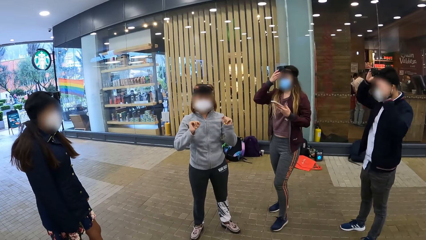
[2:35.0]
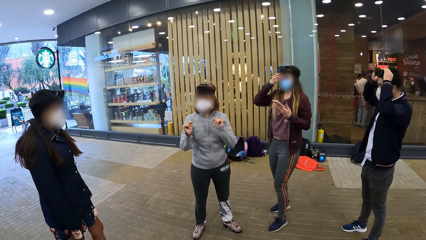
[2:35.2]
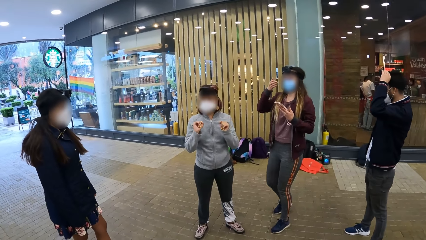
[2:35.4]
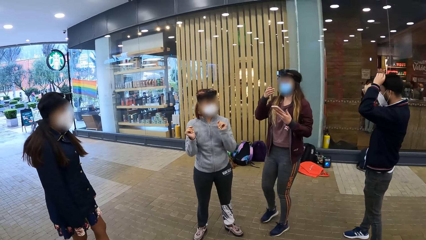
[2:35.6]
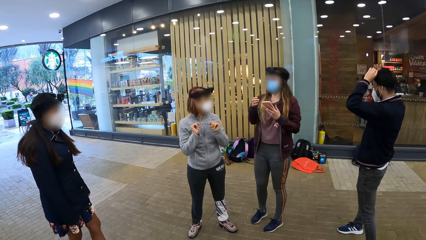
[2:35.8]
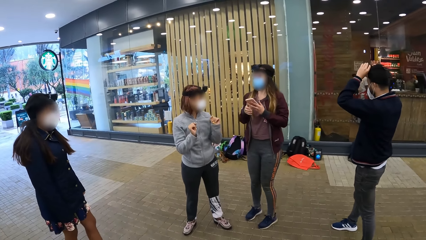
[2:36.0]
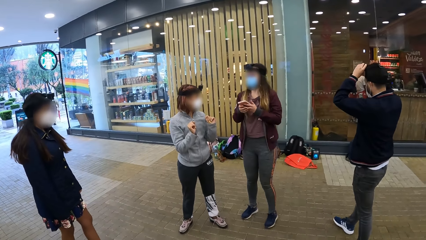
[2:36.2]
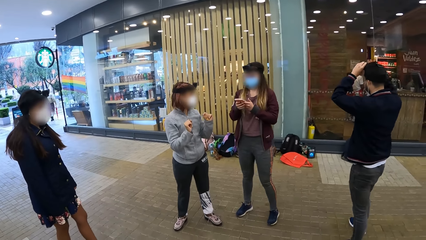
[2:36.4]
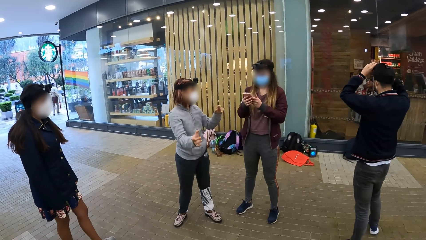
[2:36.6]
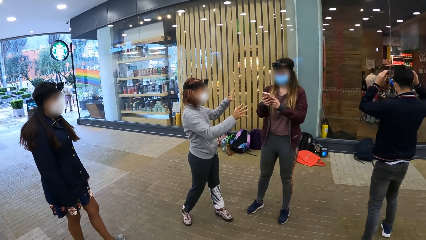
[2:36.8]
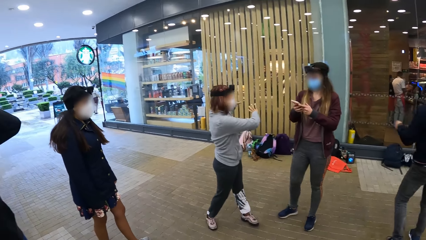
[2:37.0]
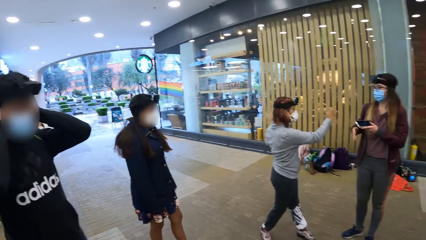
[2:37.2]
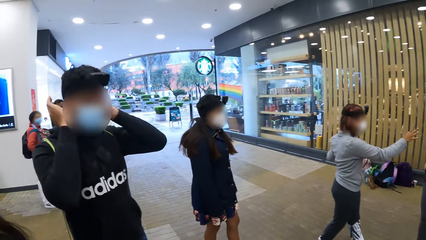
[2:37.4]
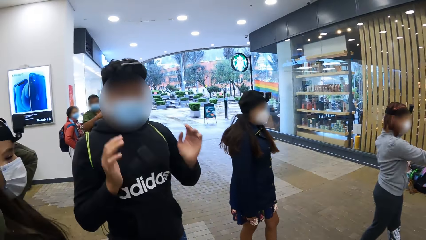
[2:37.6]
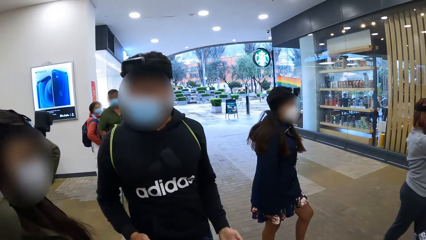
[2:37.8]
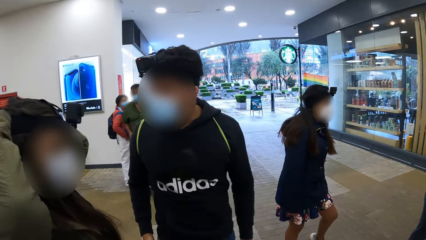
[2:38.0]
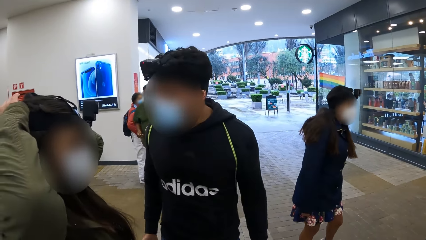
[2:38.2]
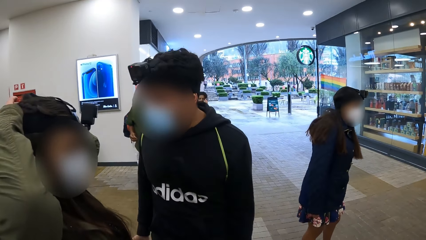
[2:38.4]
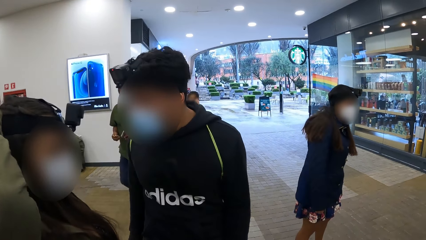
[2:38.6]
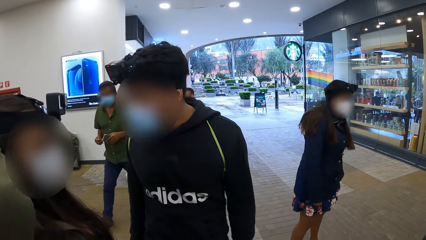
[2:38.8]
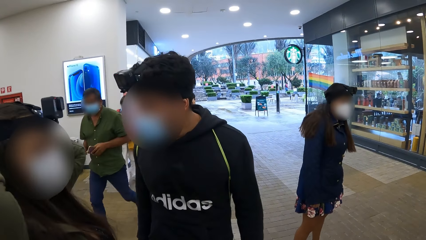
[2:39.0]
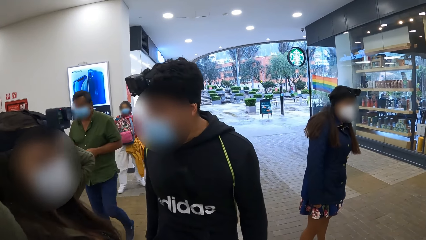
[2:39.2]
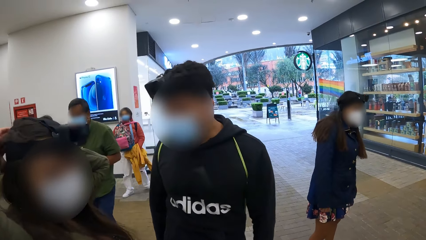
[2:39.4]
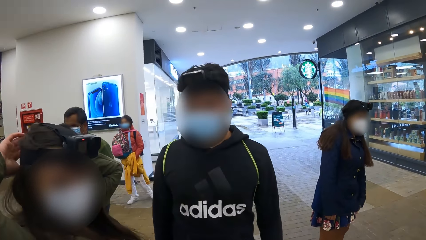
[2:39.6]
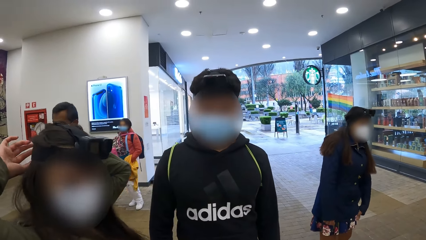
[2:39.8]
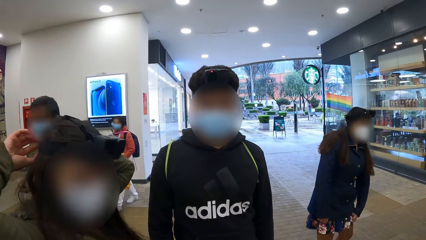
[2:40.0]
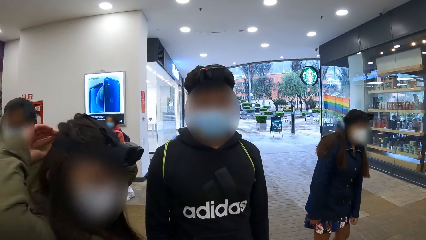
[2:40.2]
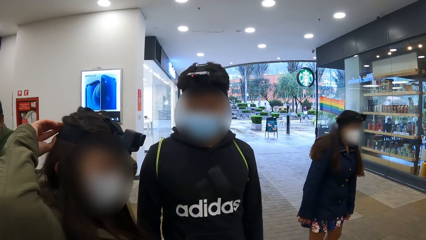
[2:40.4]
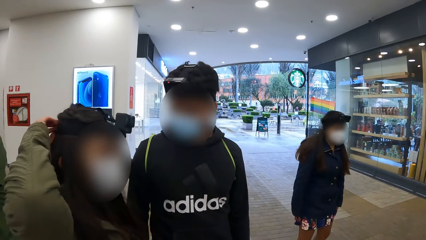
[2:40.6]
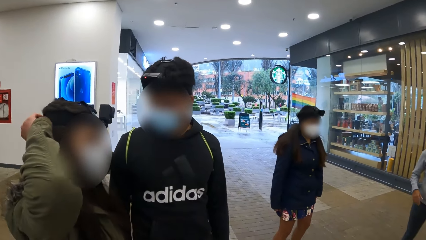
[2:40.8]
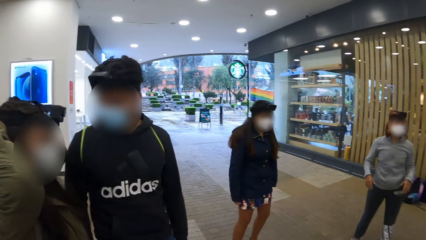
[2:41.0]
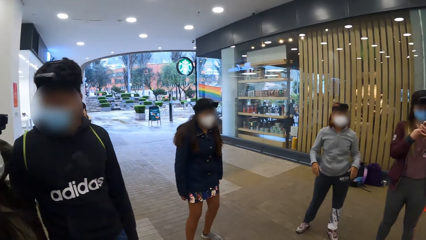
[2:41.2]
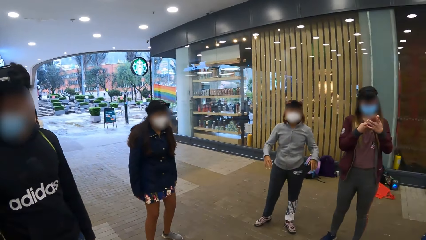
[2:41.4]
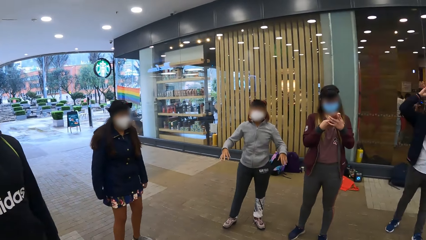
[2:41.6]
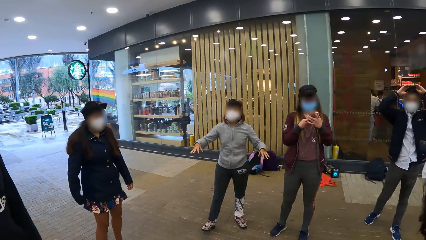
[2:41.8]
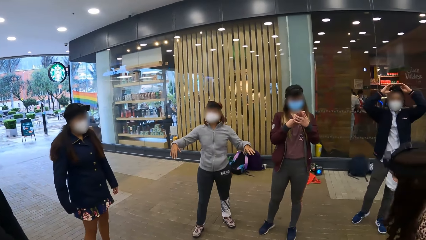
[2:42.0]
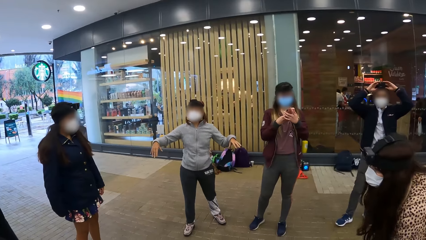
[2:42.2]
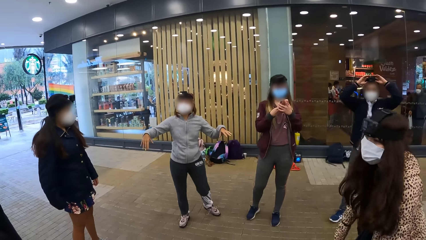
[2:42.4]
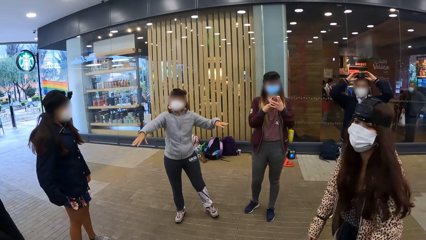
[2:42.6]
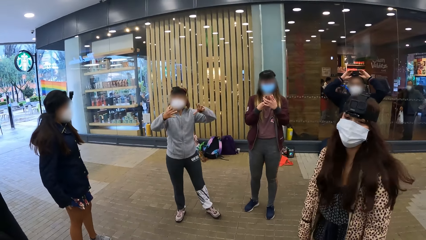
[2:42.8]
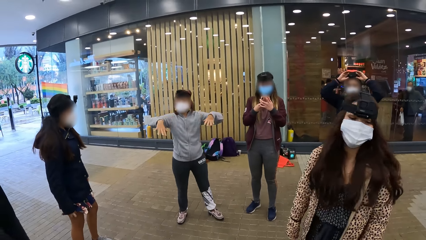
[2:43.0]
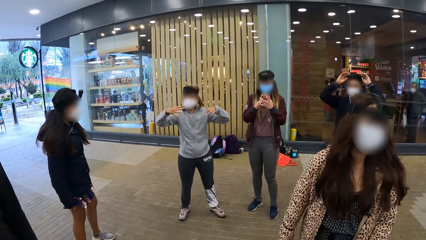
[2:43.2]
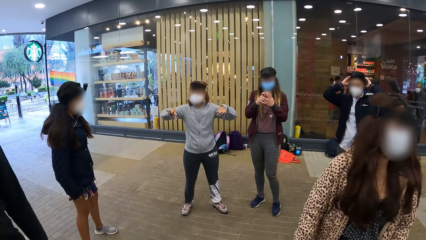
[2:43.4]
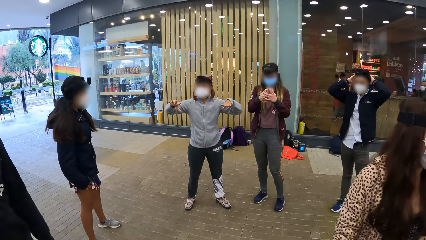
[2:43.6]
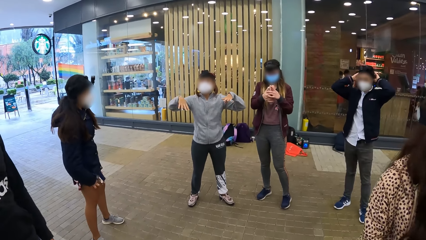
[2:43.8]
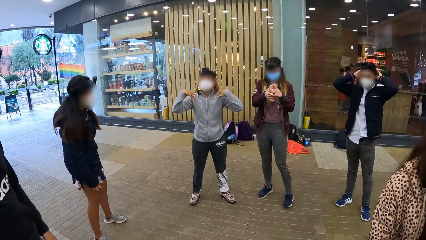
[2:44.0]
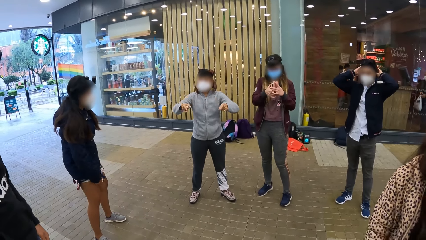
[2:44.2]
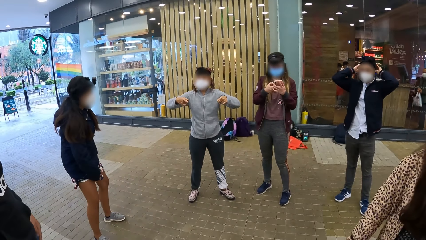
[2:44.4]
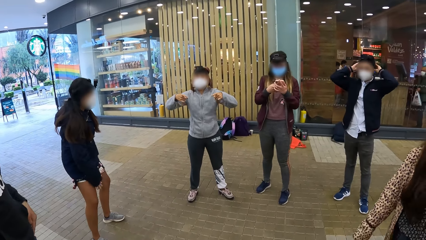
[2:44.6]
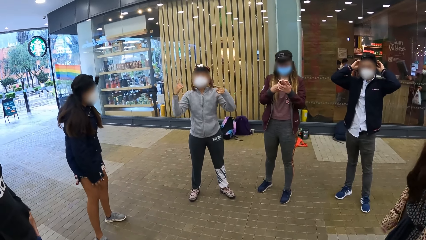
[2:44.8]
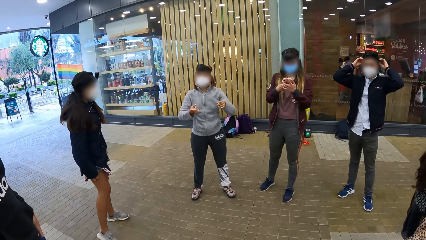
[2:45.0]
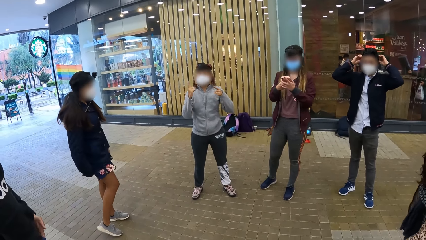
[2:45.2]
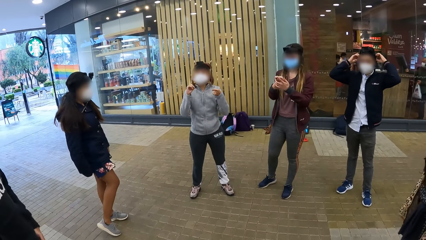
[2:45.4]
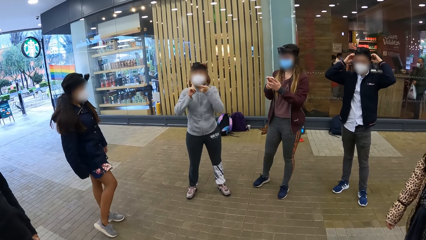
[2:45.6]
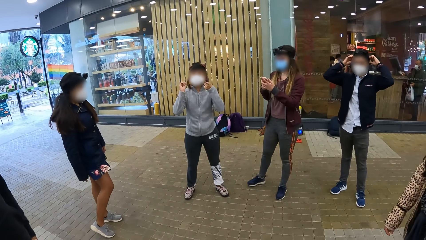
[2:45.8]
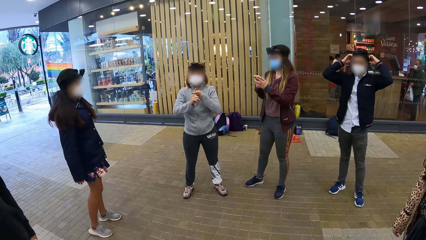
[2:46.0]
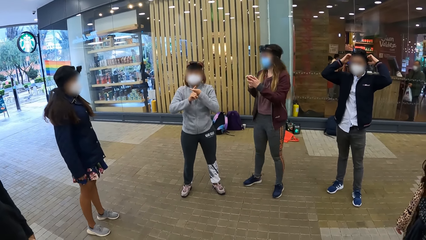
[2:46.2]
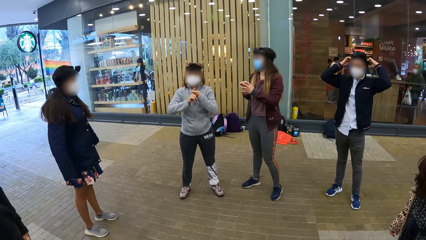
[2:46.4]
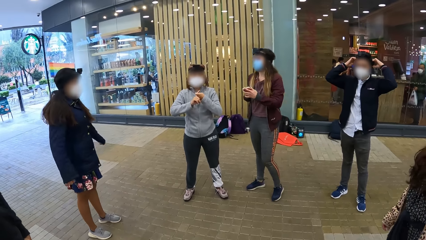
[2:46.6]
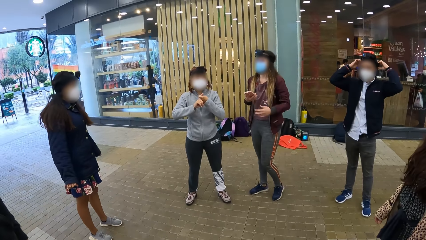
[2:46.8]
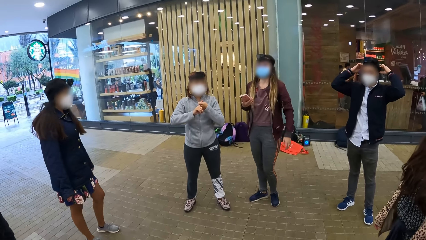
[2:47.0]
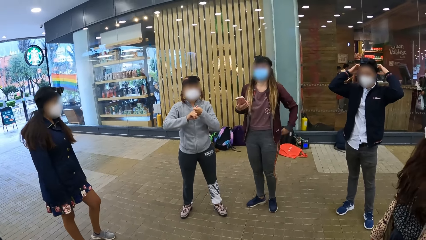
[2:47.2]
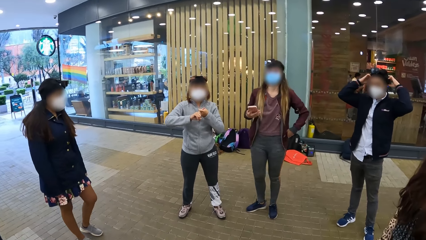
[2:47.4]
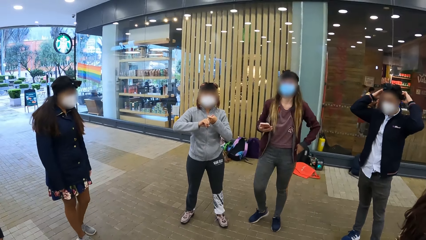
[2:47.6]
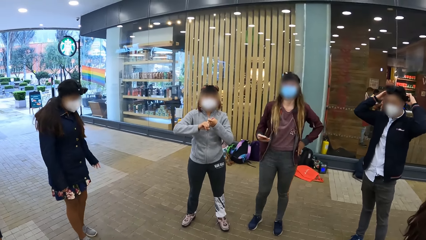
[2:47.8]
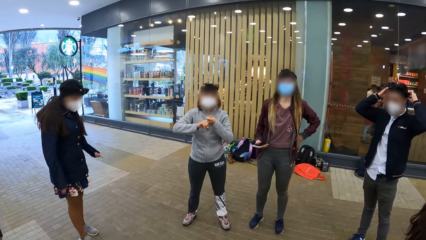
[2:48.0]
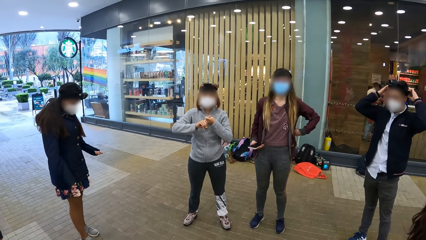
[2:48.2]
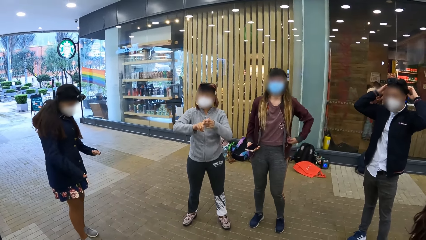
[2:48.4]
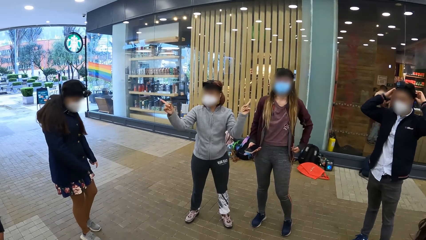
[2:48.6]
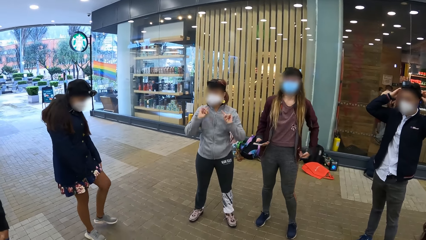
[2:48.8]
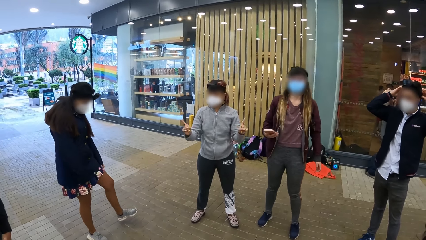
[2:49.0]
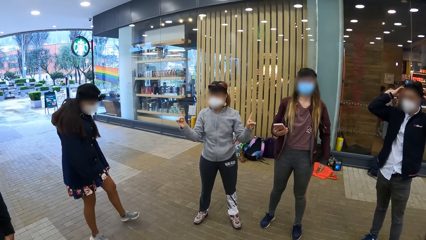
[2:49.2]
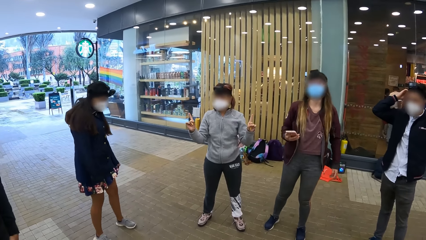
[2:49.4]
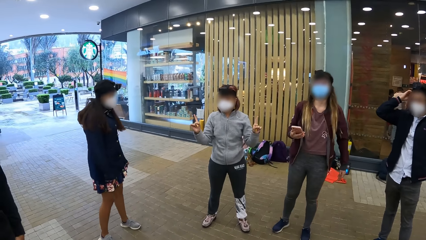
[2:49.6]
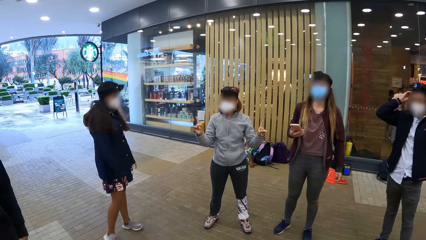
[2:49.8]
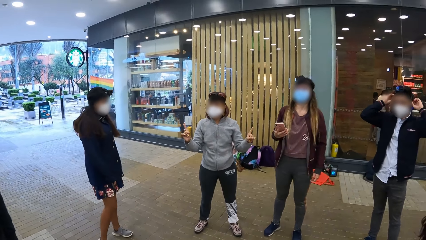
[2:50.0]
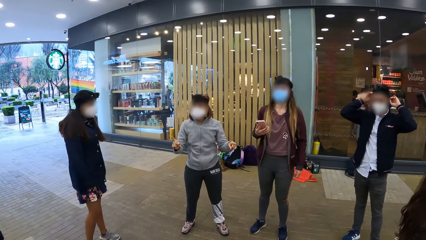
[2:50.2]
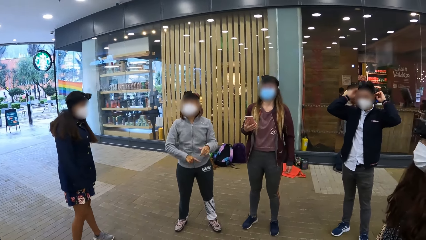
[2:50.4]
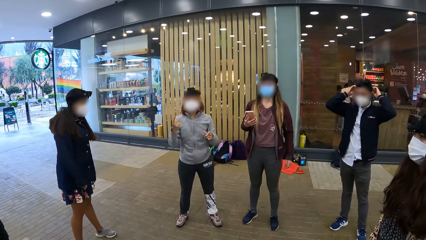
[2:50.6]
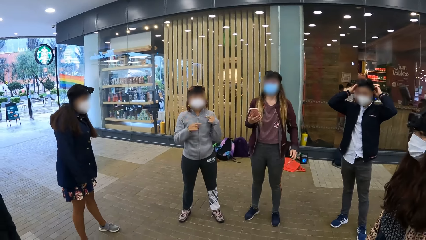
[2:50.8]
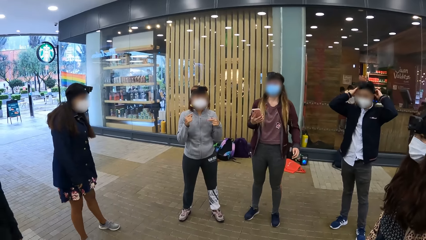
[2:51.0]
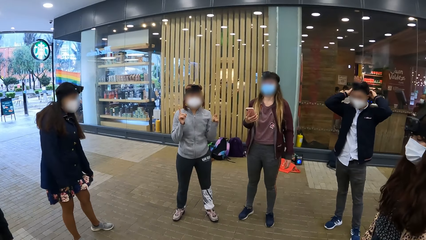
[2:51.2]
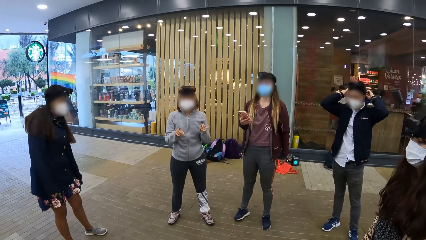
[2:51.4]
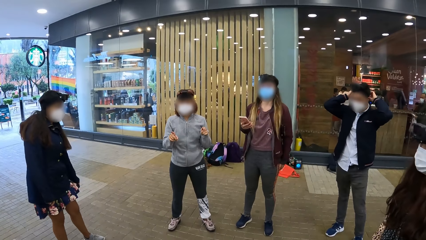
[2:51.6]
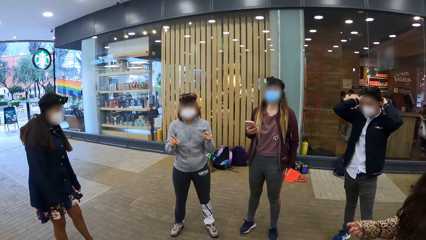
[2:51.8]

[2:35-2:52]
The man adjusts the camera with both hands. The camera wearer dialogues with a person and another person. A woman adjusts the camera with both hands. Another man walks past the woman. The camera wearer looks around. Another woman gesticulates with both hands.
